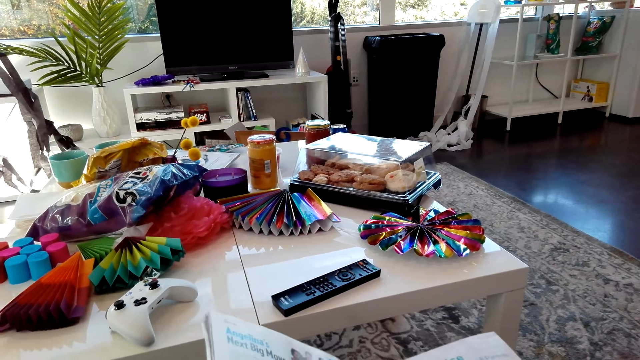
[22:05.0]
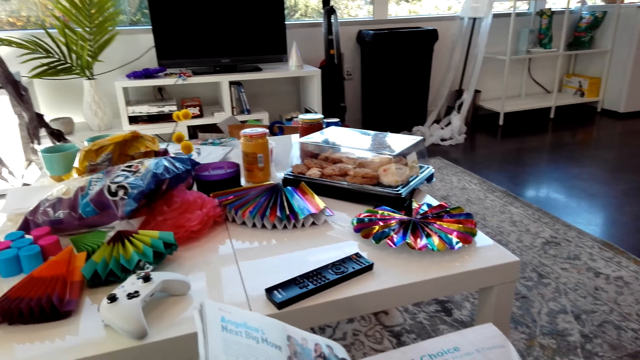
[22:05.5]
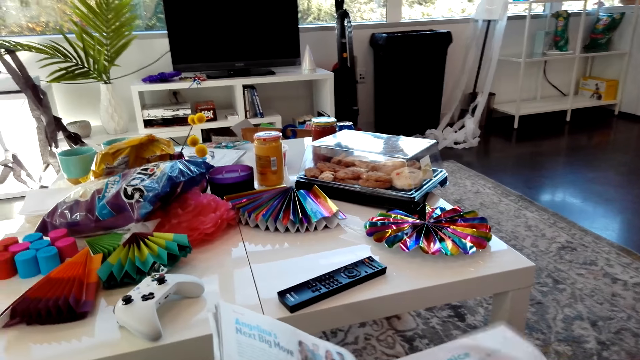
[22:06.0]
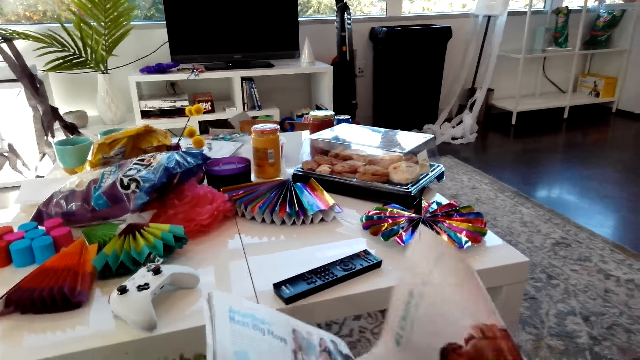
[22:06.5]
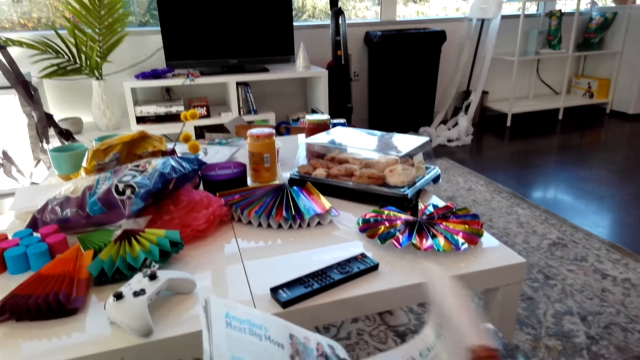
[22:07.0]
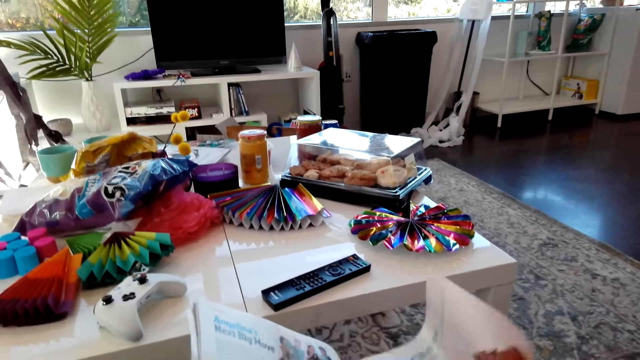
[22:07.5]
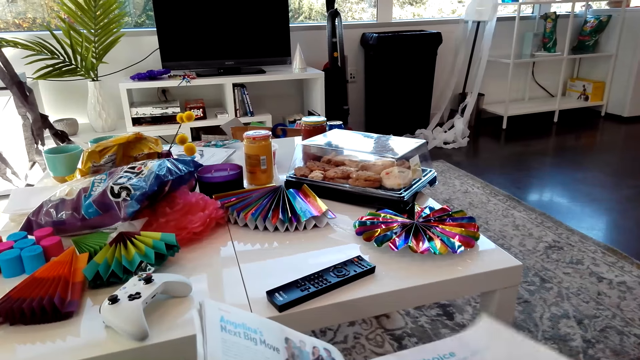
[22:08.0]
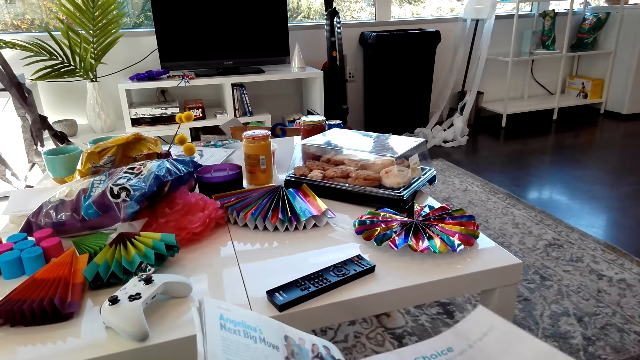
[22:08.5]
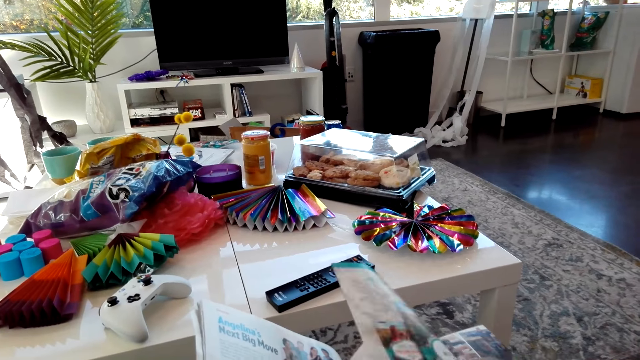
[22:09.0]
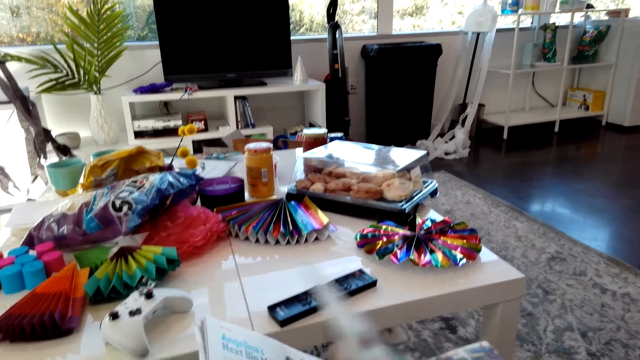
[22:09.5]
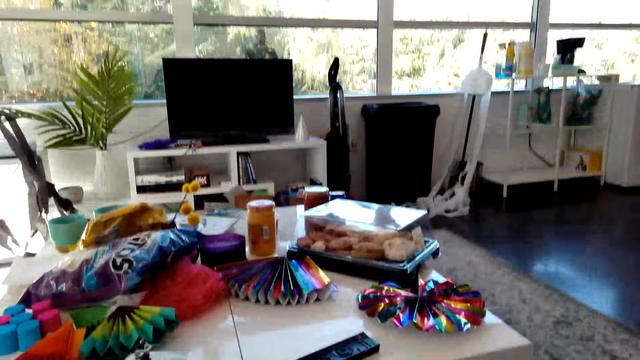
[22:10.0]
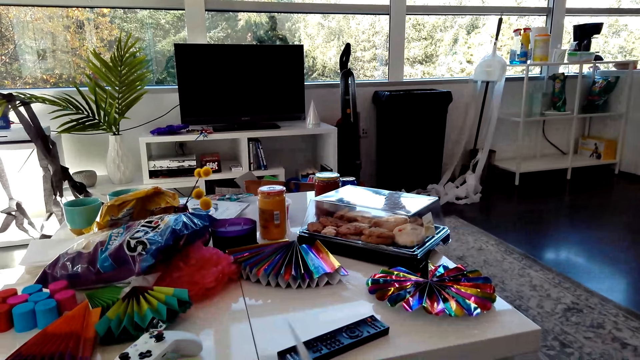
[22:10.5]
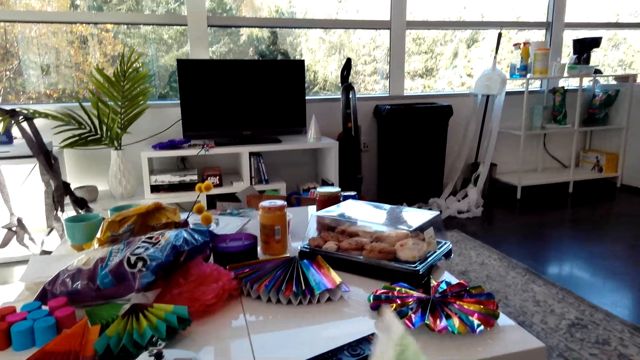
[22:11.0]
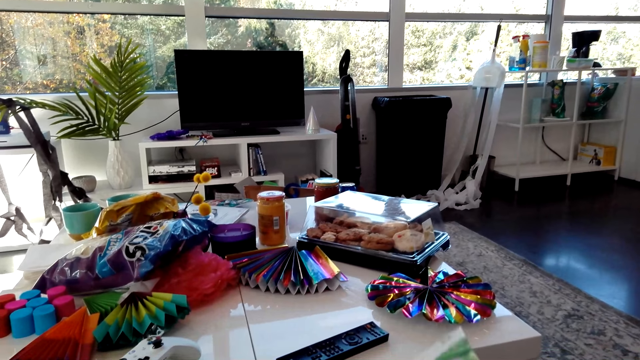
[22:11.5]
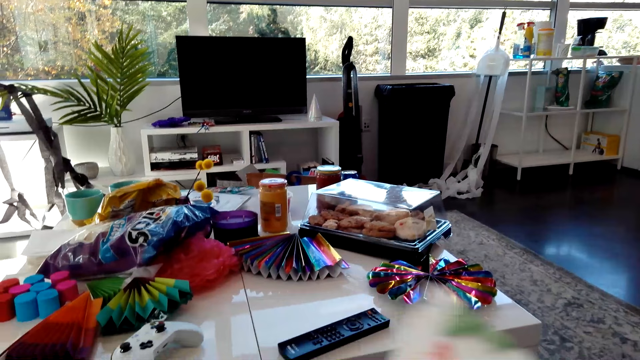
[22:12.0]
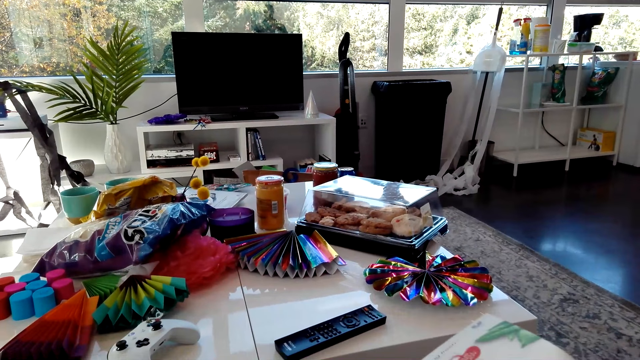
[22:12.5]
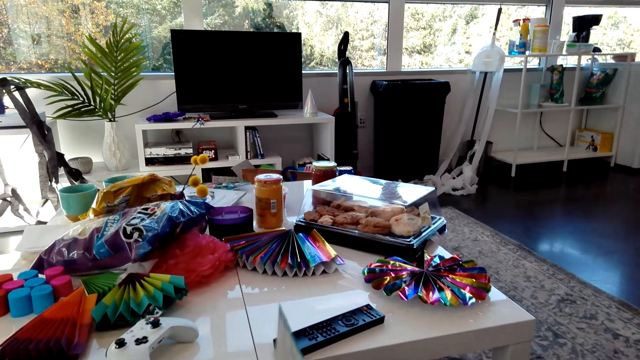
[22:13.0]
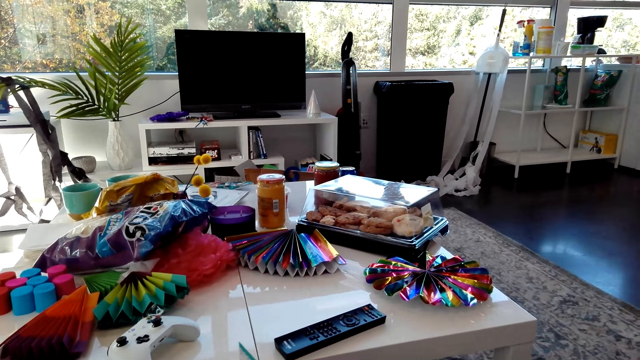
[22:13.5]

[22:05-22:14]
The camera wearer flips a page of the magazine and talks to a man.

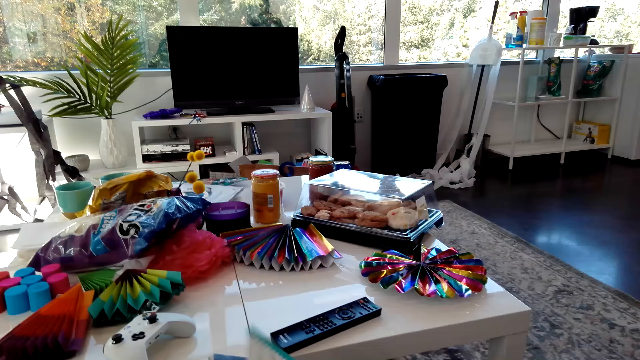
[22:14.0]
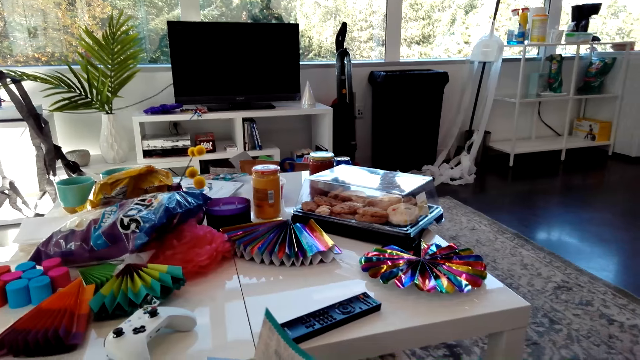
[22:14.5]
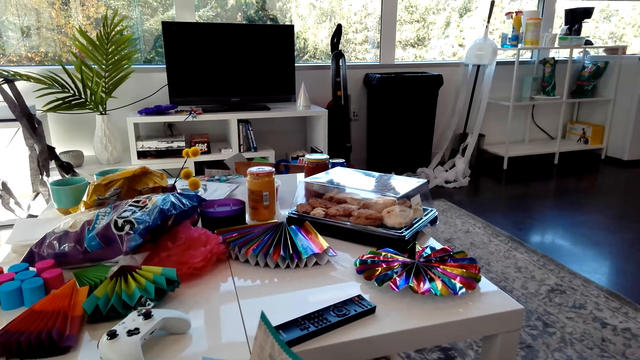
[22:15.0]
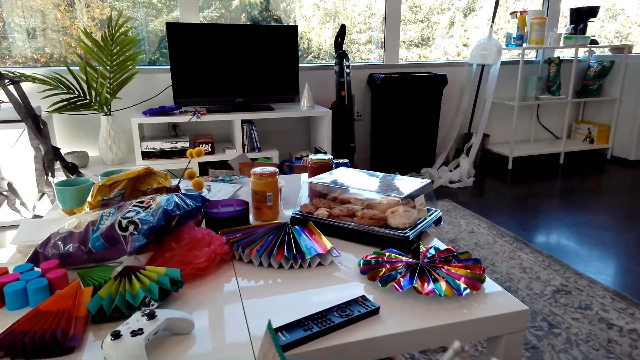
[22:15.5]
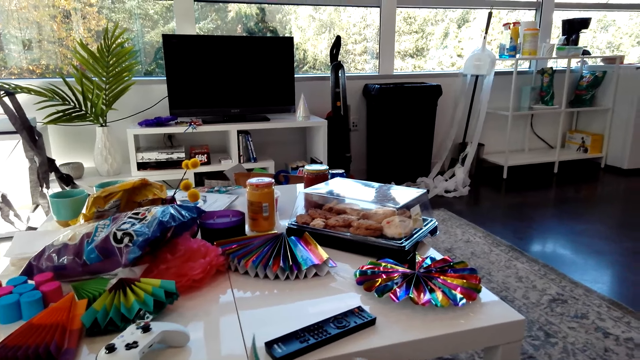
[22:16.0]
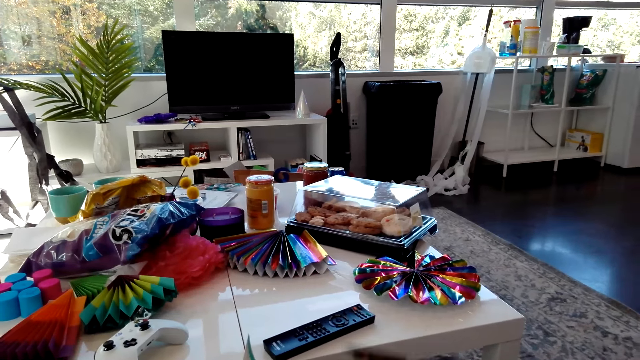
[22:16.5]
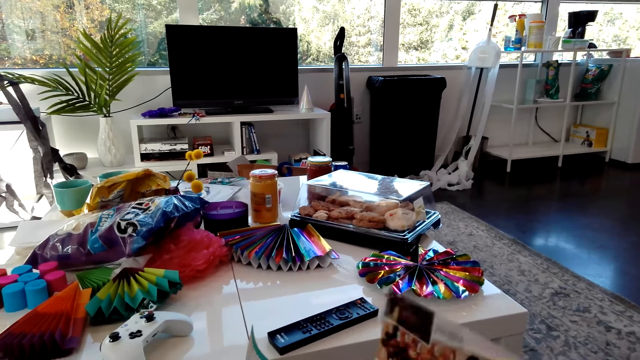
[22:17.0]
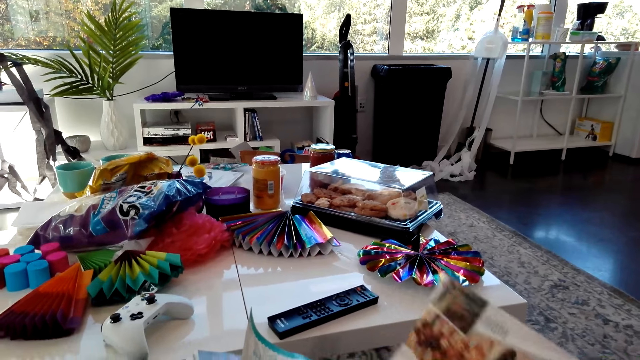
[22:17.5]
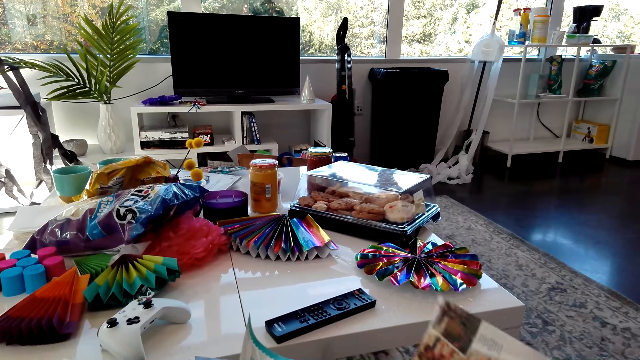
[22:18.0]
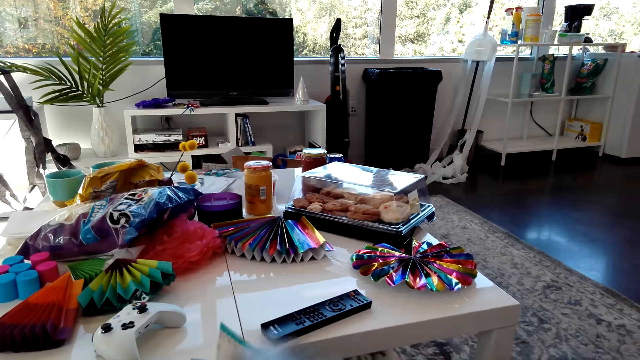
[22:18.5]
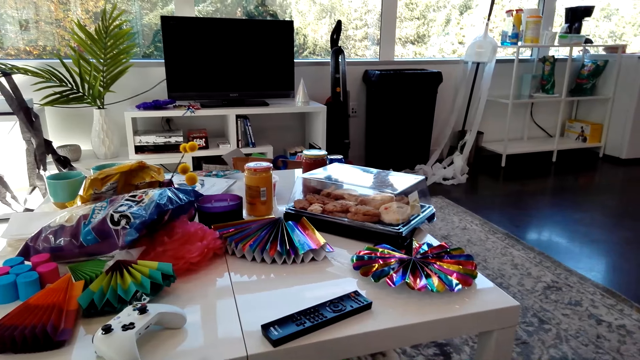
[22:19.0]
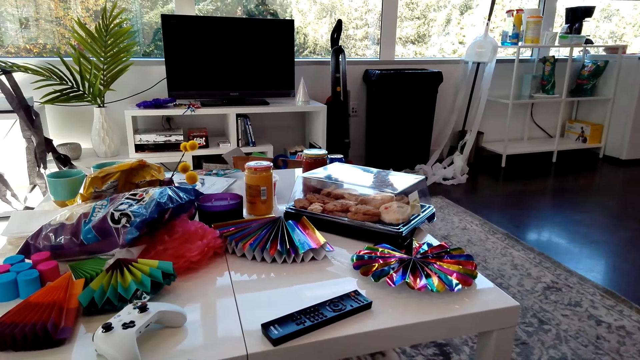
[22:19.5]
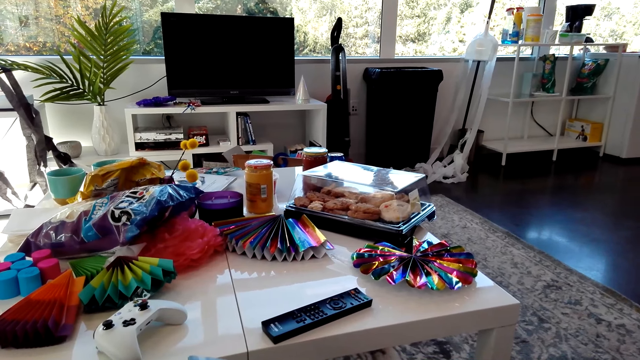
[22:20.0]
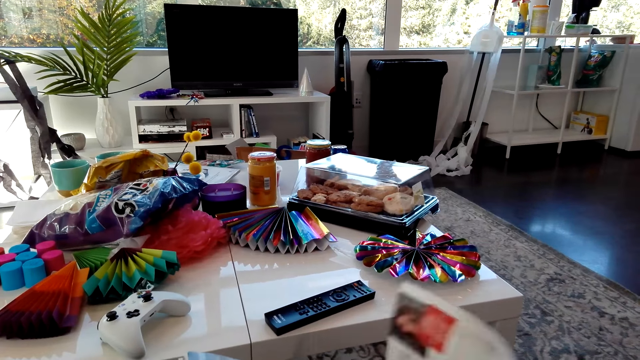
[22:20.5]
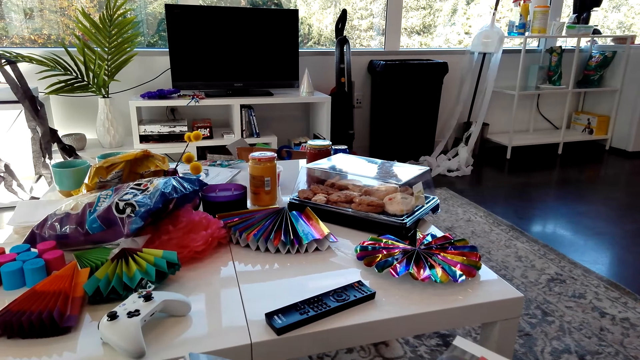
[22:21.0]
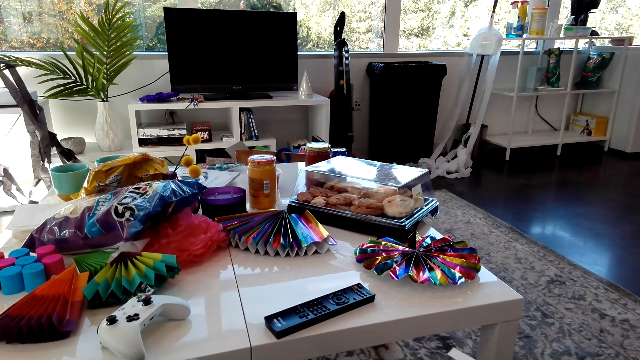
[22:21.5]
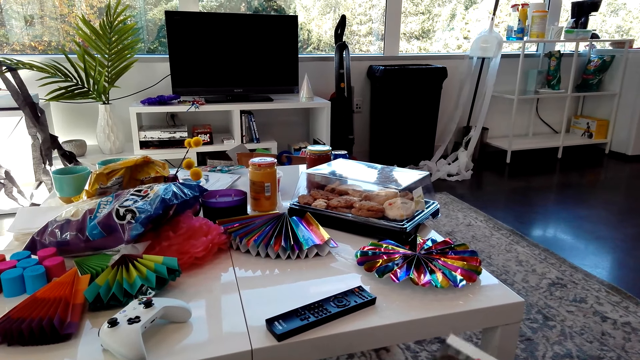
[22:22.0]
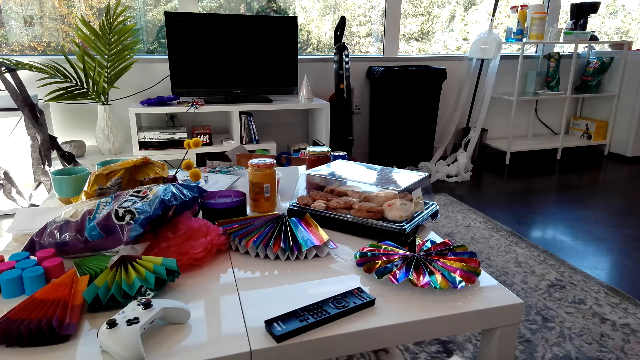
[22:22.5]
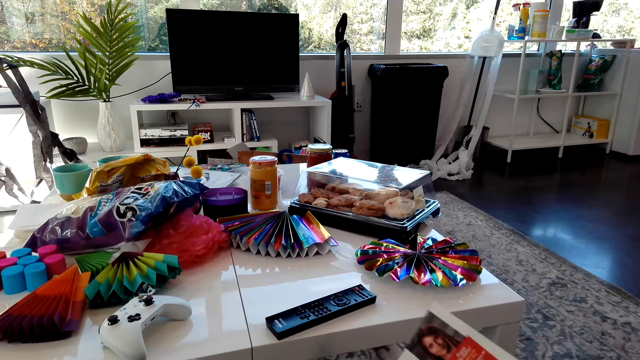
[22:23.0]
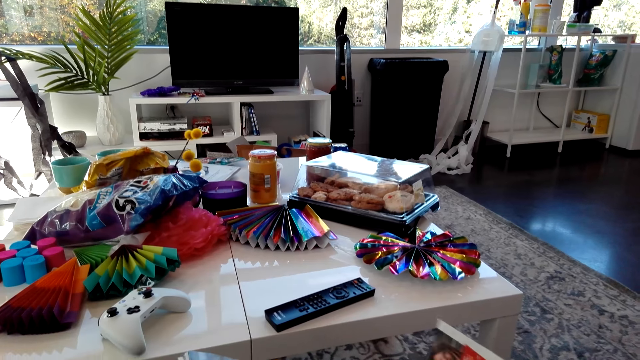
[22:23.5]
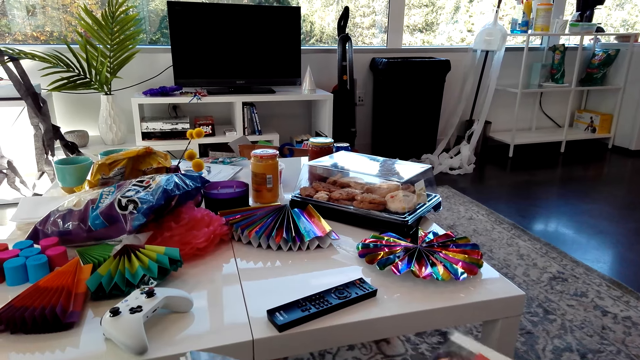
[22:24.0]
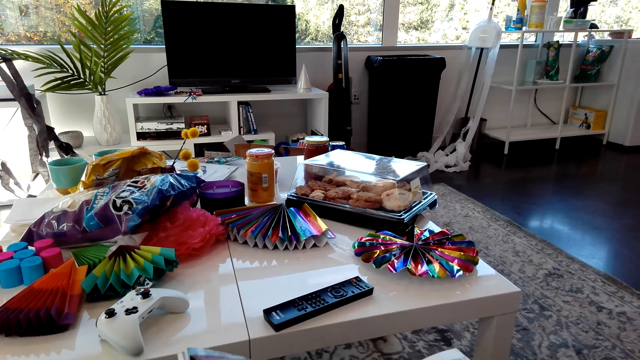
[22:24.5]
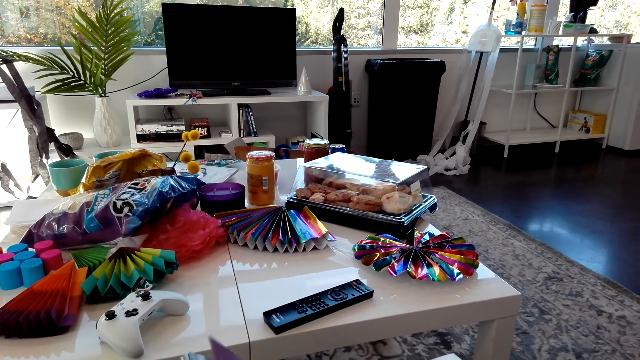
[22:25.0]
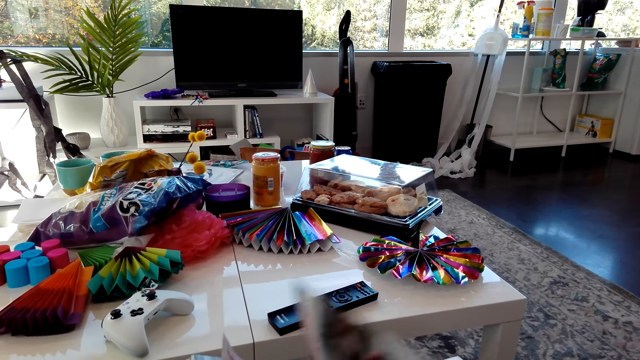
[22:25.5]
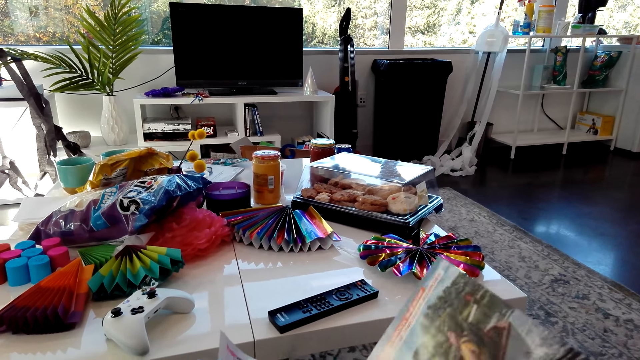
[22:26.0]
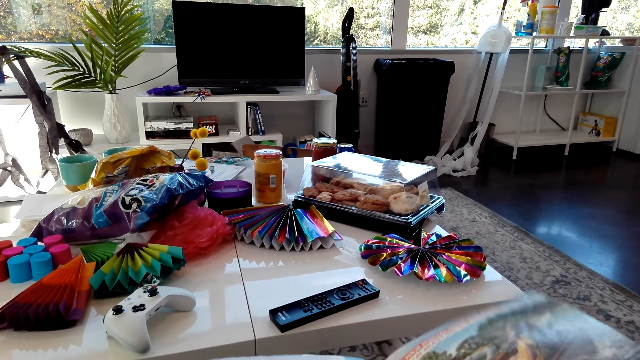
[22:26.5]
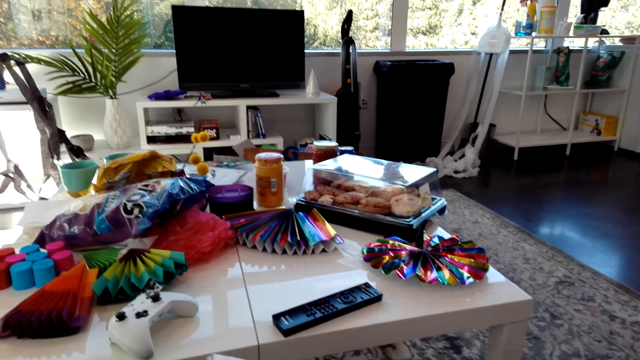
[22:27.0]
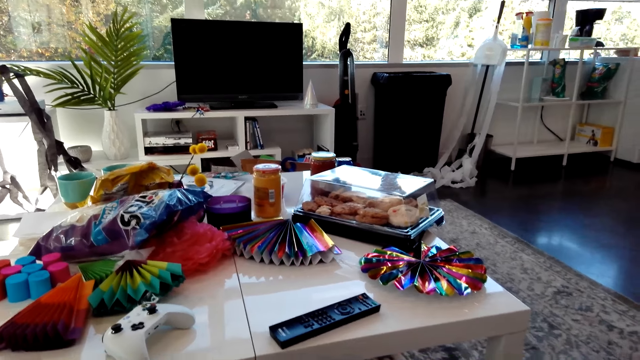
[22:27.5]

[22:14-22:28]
The camera wearer flips a page of the magazine. They talk to a man. They flip a page of the magazine. The man talks to the camera wearer. The camera wearer flips a page of the magazine. The man talks to the camera wearer.
